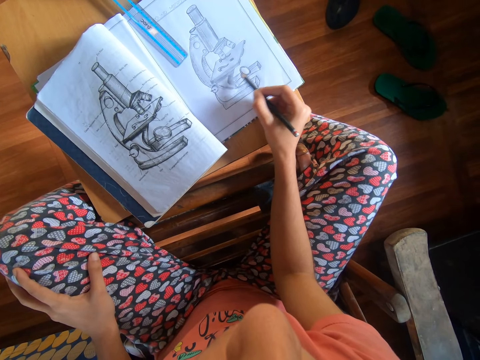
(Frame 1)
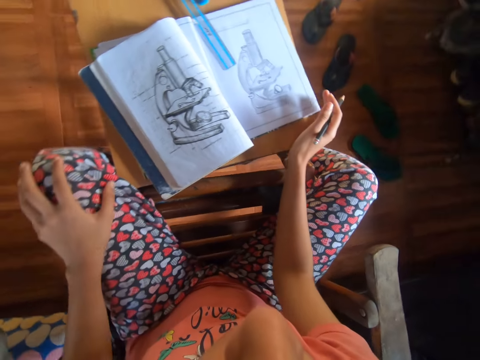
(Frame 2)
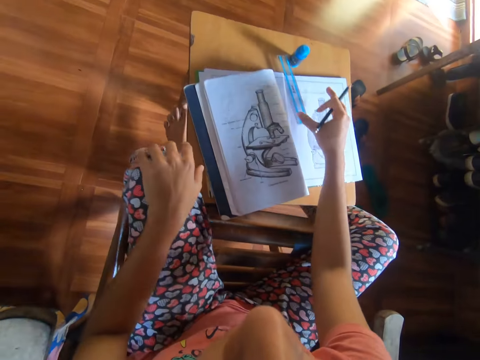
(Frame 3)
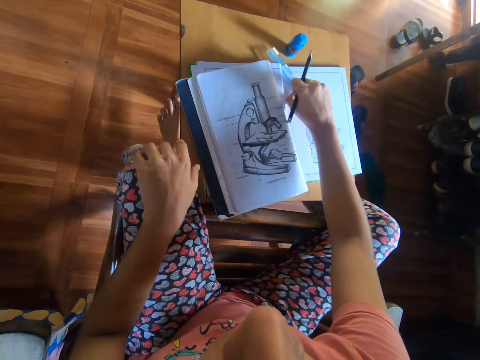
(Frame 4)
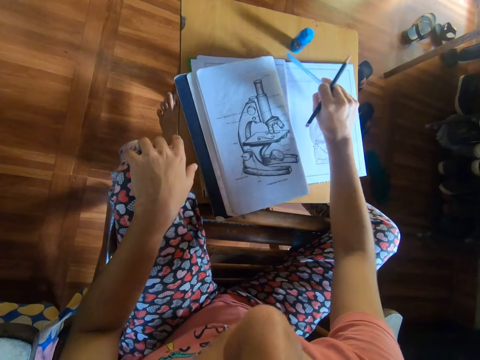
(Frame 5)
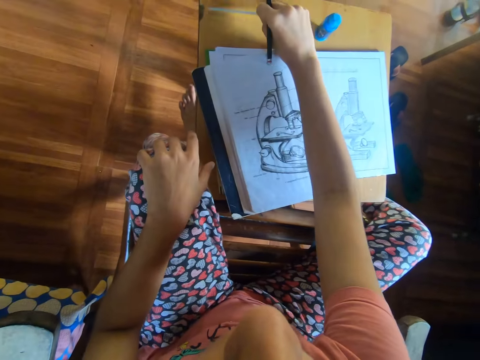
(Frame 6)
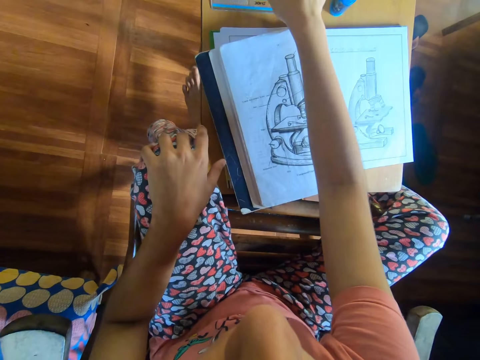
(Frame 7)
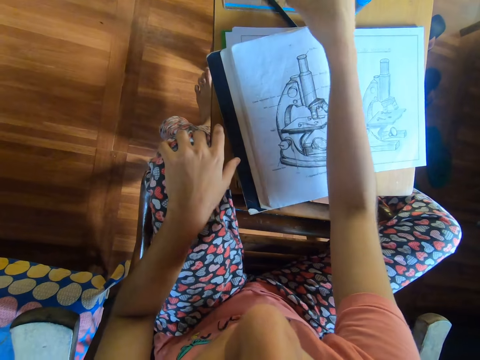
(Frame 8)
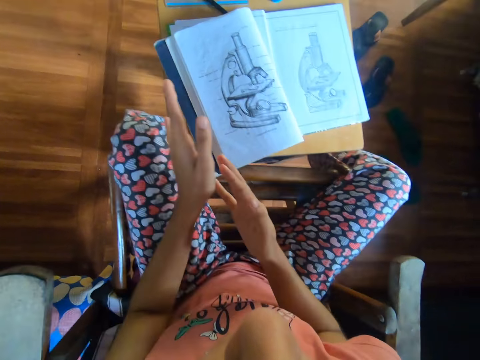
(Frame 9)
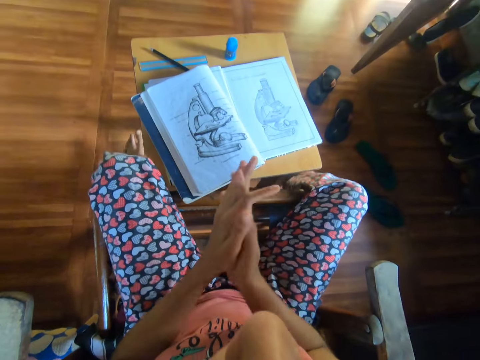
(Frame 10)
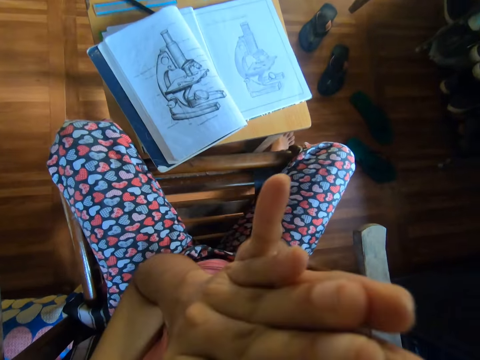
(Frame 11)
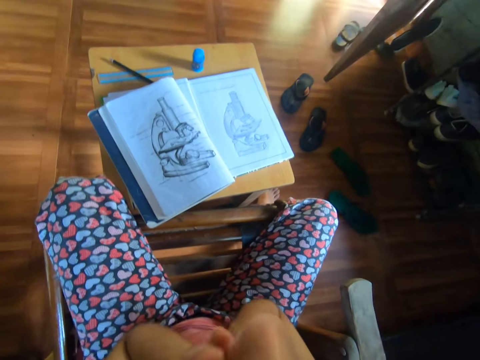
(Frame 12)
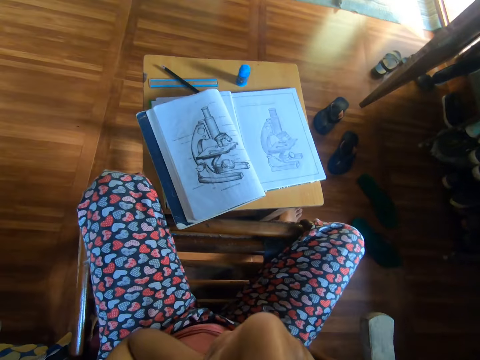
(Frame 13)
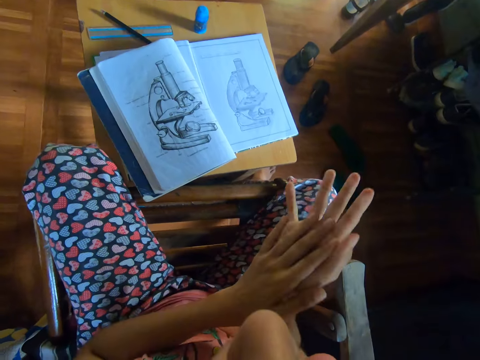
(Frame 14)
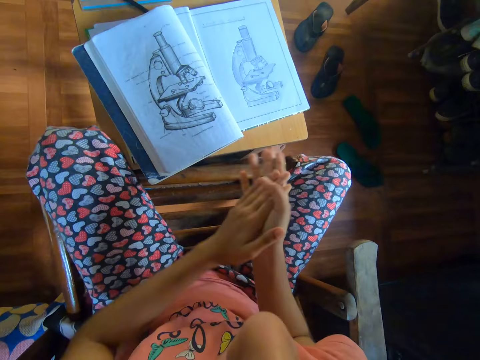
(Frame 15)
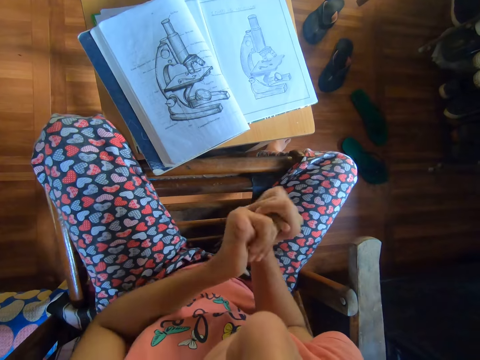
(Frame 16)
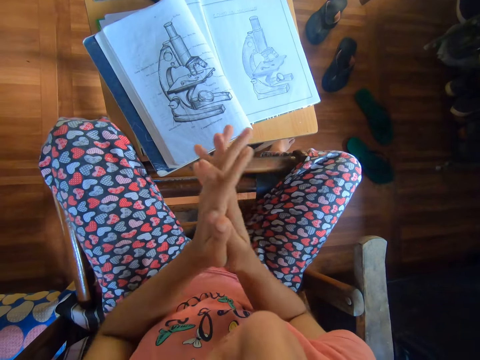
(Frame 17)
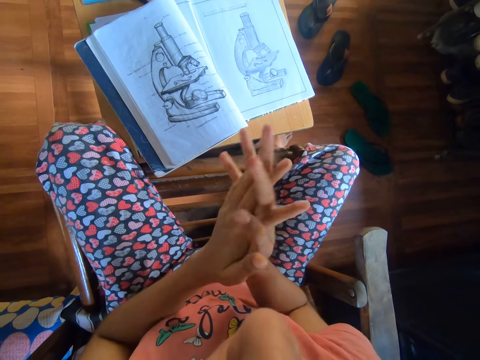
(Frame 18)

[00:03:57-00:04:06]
The camera wearer picks up the ruler from the book with her right hand. She places the ruler on the stool with her right hand. She places the pencil on the stool with her right hand. She rubs her palms together. She rubs her face with her palms. She rubs her palms together.

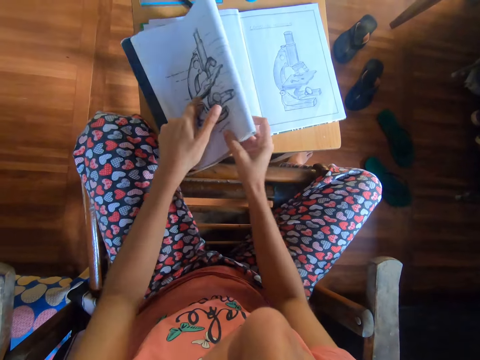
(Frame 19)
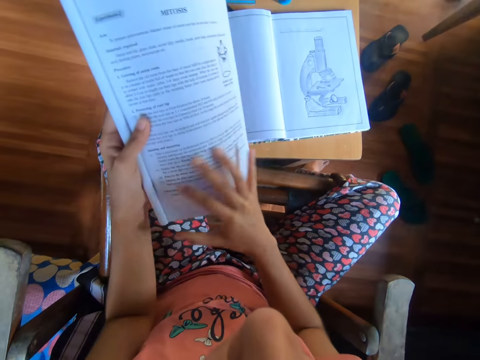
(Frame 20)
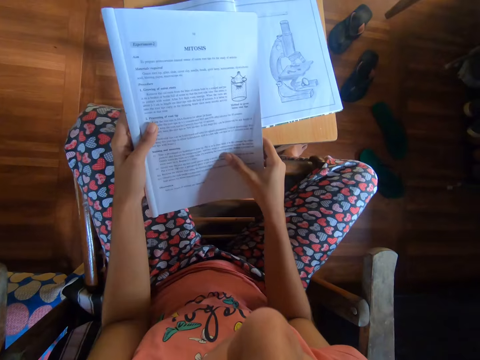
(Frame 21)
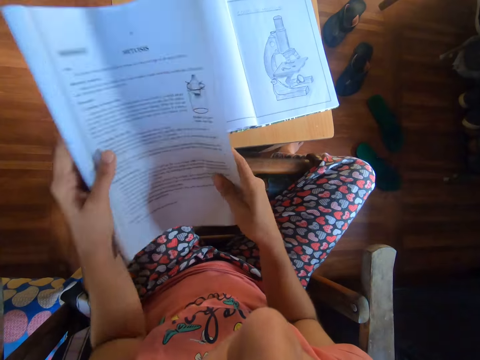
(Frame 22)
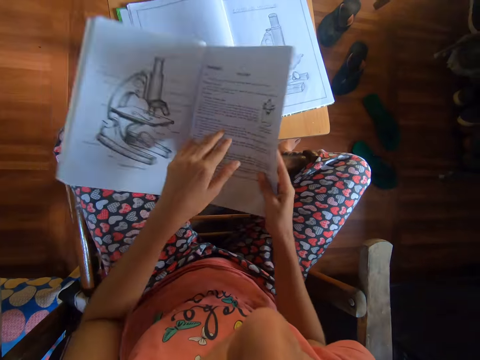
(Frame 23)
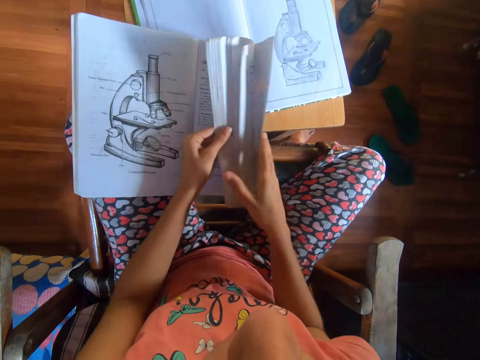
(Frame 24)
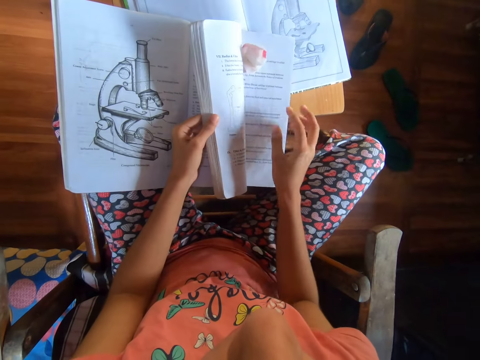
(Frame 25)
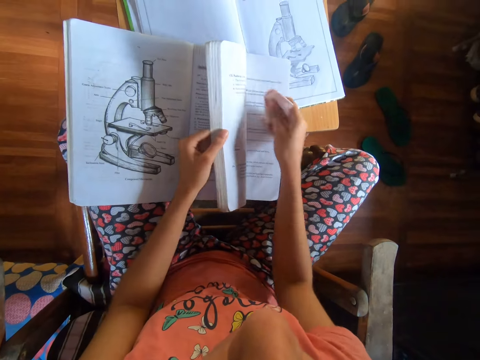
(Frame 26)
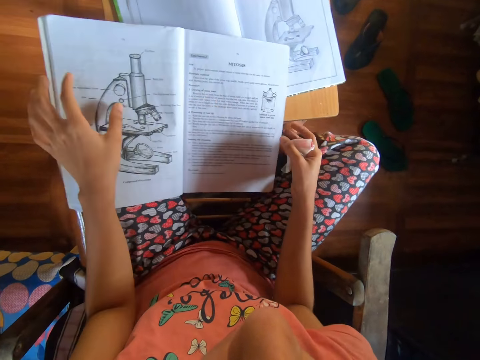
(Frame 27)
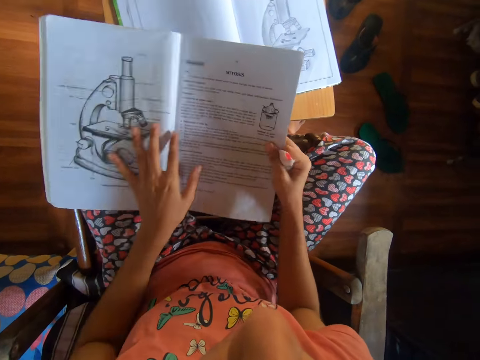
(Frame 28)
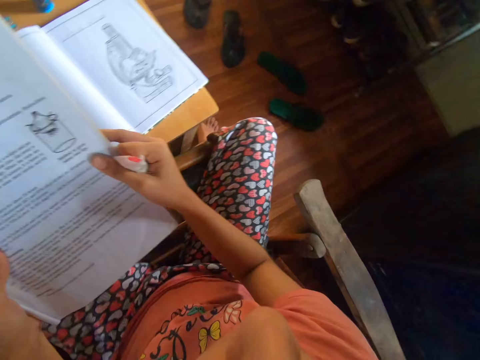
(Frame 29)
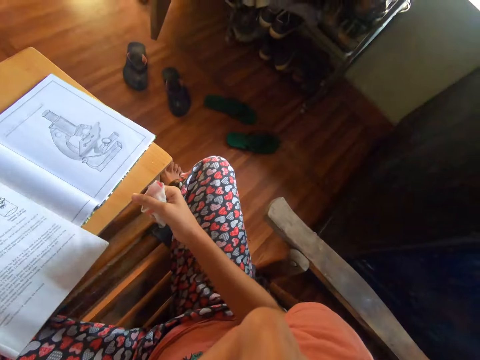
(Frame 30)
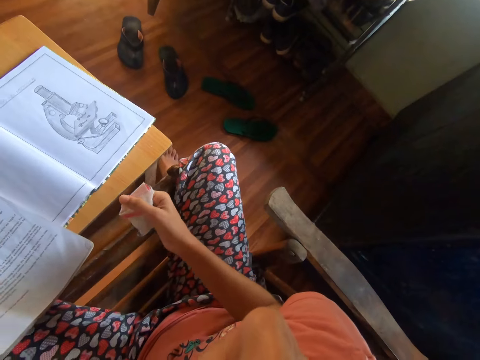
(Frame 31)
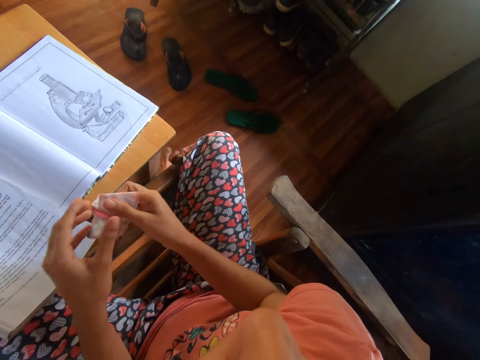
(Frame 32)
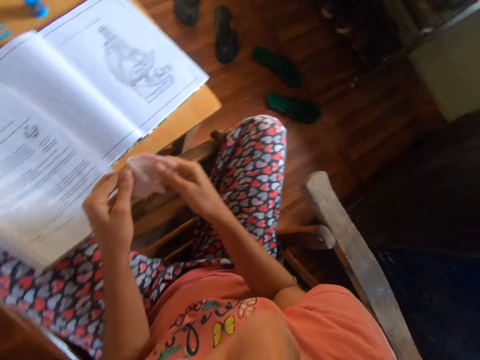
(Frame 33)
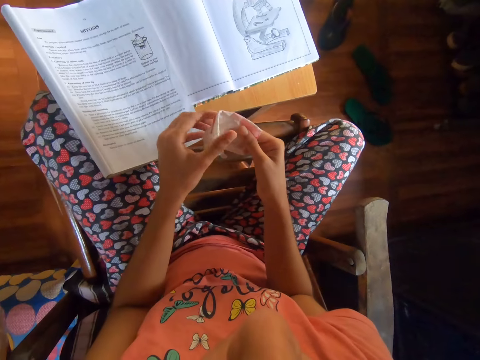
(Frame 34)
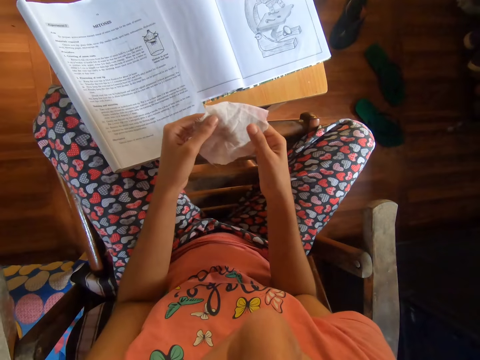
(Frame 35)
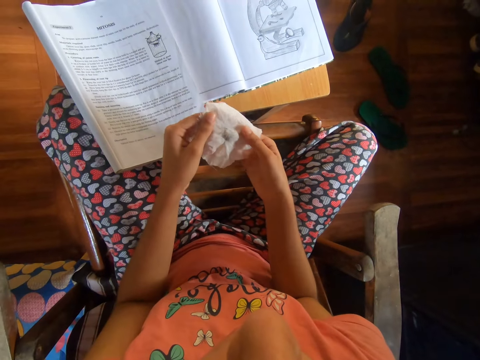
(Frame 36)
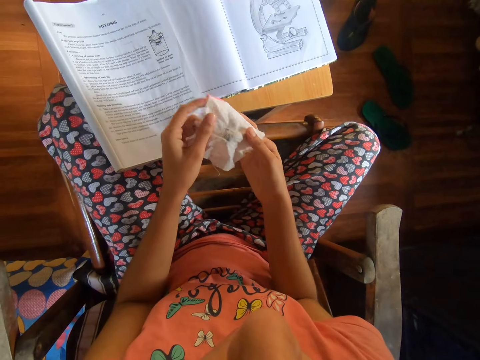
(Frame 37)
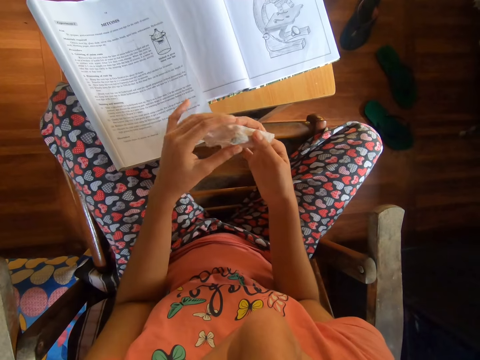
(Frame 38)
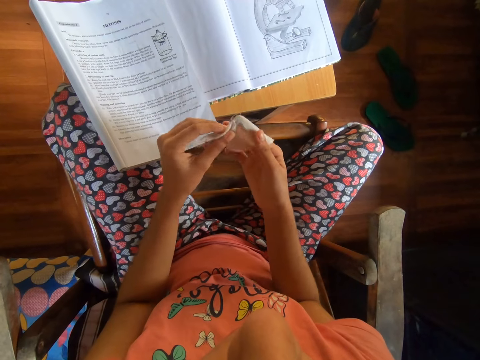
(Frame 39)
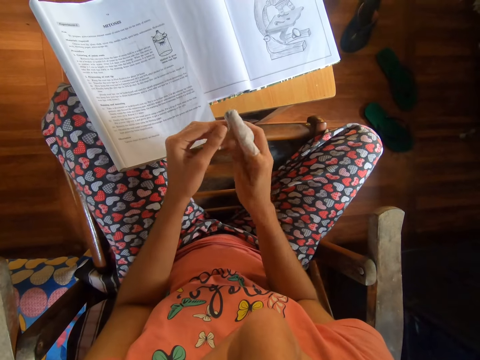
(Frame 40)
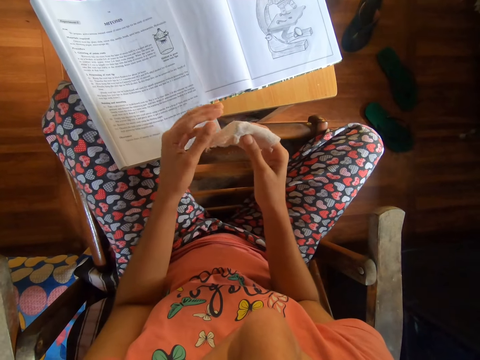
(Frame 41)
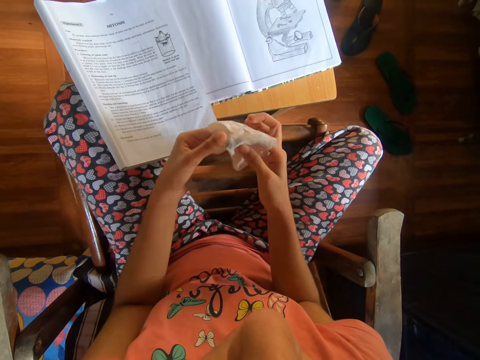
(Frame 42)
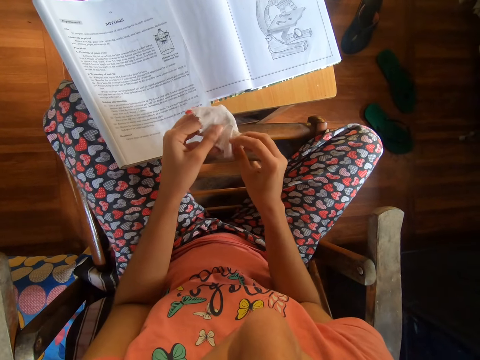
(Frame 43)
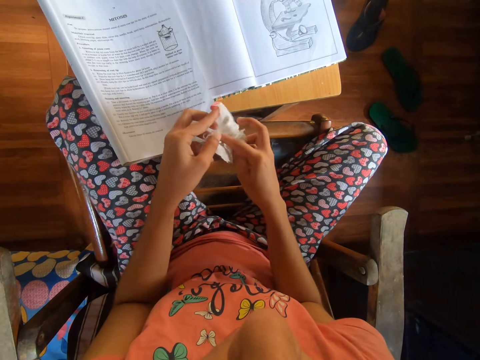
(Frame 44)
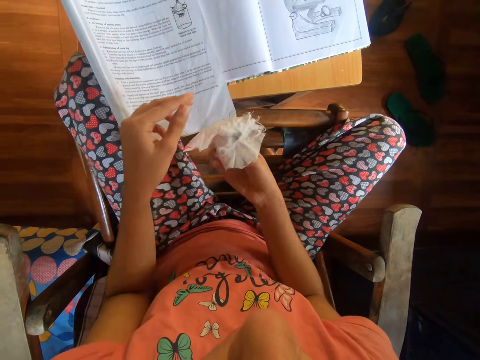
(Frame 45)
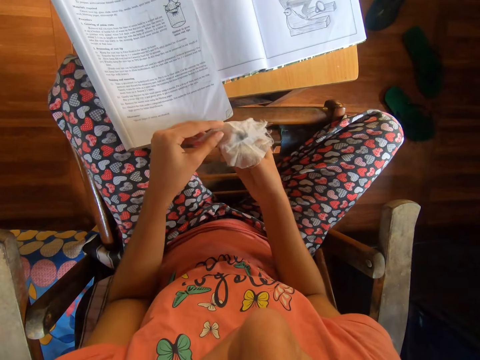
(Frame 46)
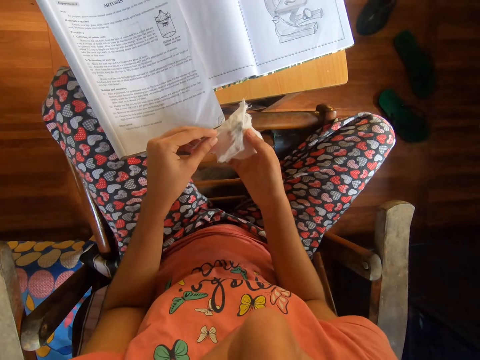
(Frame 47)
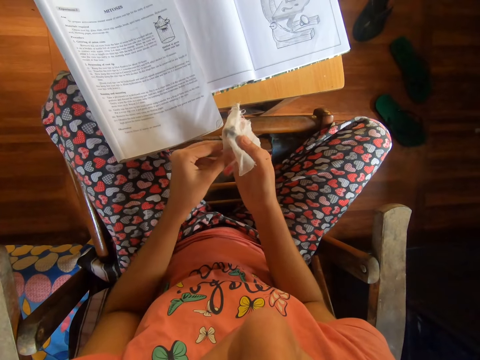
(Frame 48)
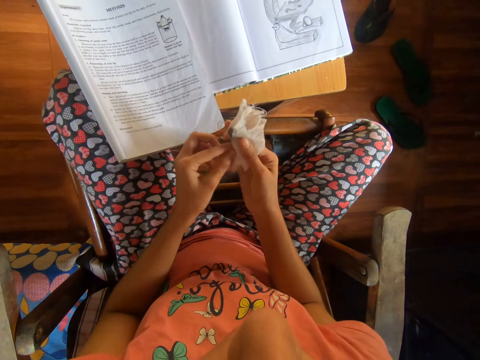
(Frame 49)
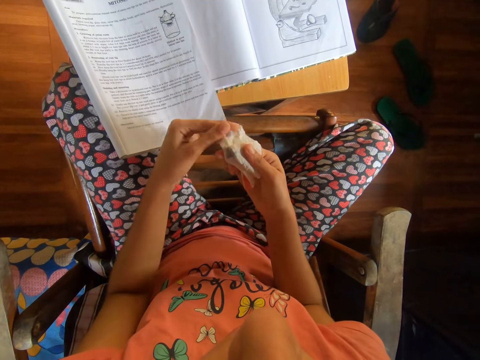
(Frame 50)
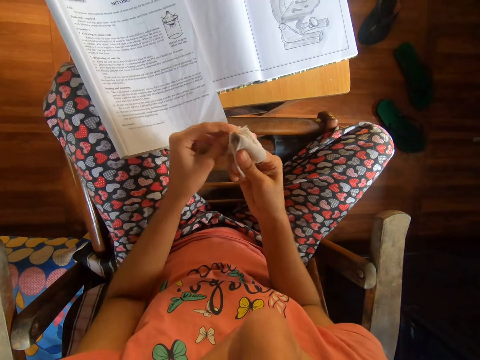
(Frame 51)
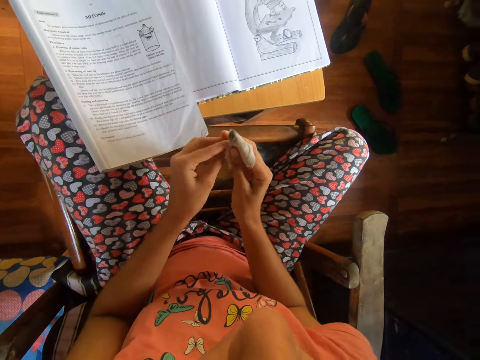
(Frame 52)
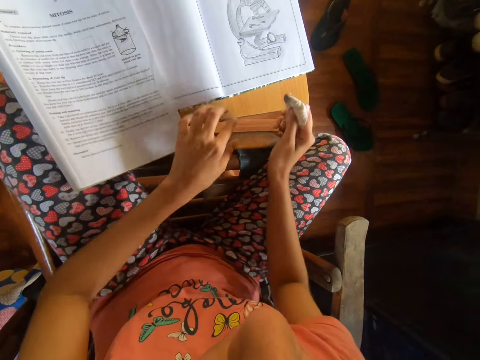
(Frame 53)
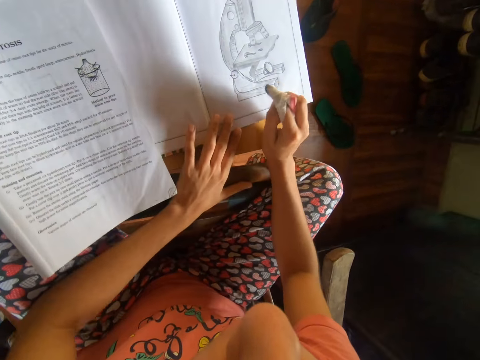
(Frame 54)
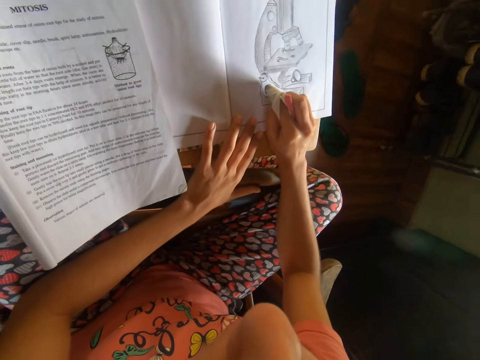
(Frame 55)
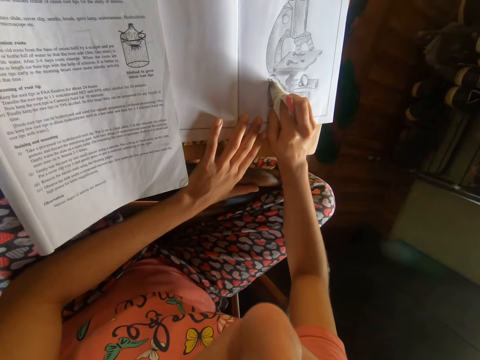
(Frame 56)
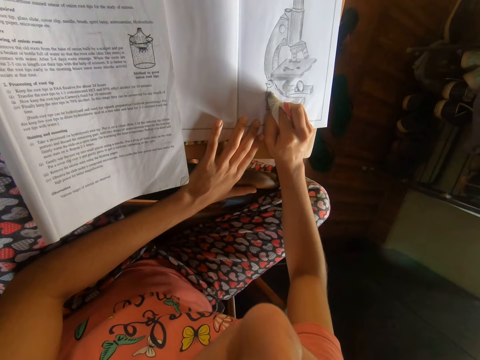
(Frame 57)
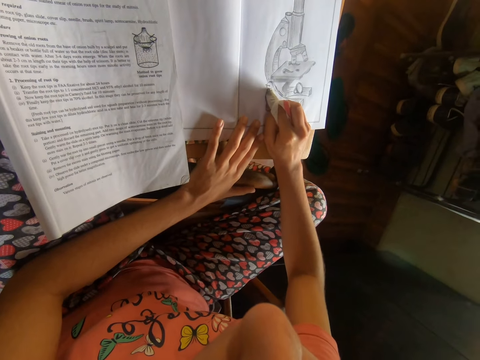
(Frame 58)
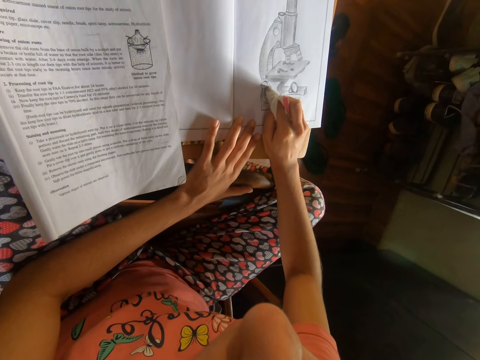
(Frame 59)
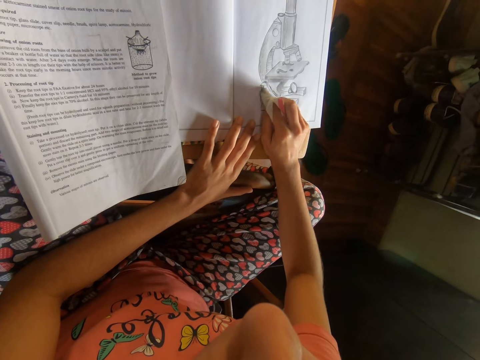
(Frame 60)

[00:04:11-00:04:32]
The camera wearer holds the book with her left hand. She holds the book with both hands. She drops the book on the stool with her right hand. She opens the book with her left hand. She picks up a wipe from the book with her right hand. She picks up the book from the stool with her right hand. She turns the book with the hand. She drops the book on the stool with her left hand. She opens up the wipe with both hands. She turns the wipe on her right index finger with her left hand. She holds the wipe with her left hand. She puts the wipe on her right index finger with her left hand. She touches the wipe with both hands. She wraps the wipe on her right index finger with her left hand. She places her left hand on the book. She wipes a part of the drawing on the book with the wipe on her right index finger.
